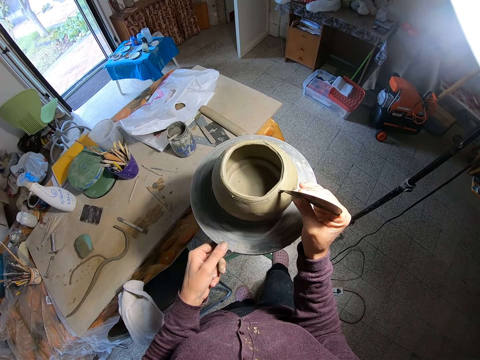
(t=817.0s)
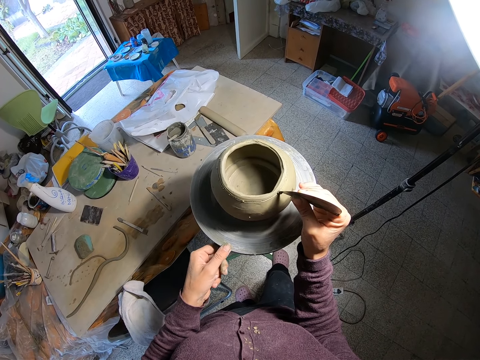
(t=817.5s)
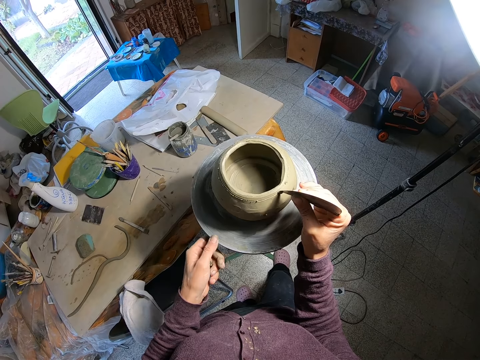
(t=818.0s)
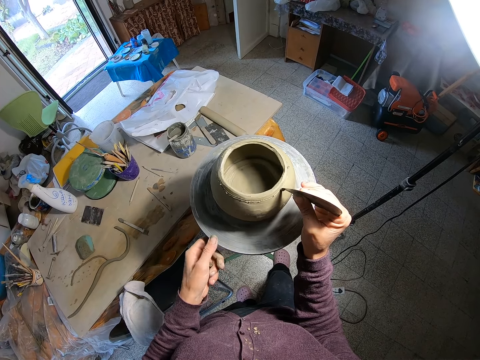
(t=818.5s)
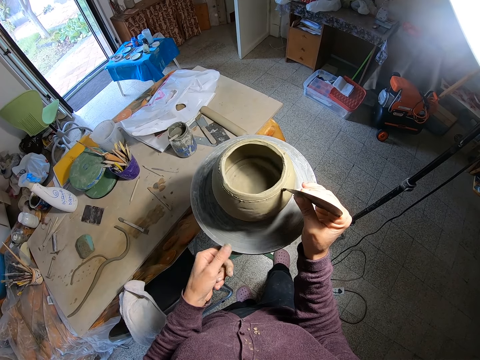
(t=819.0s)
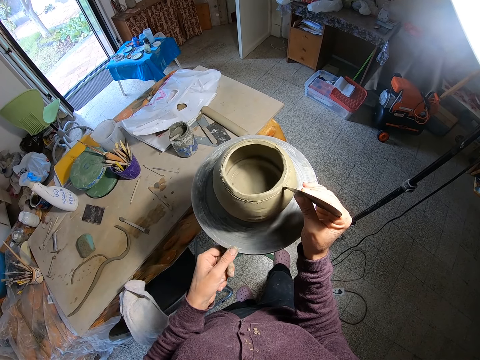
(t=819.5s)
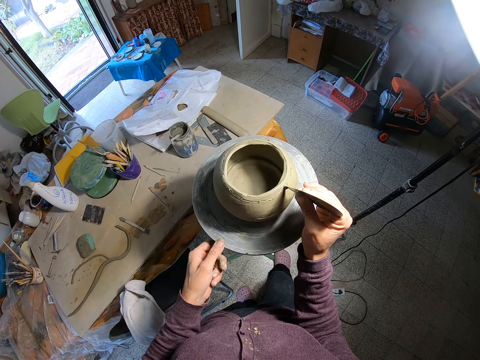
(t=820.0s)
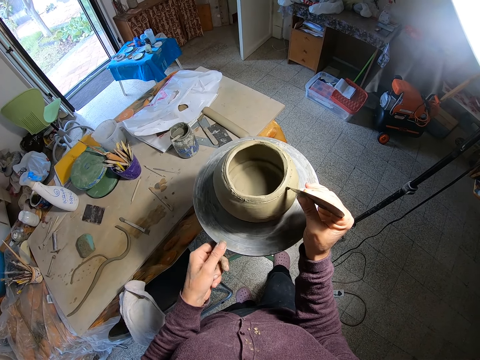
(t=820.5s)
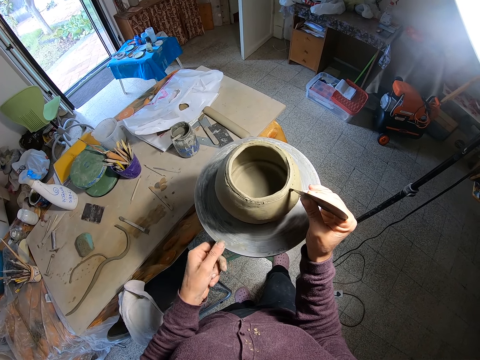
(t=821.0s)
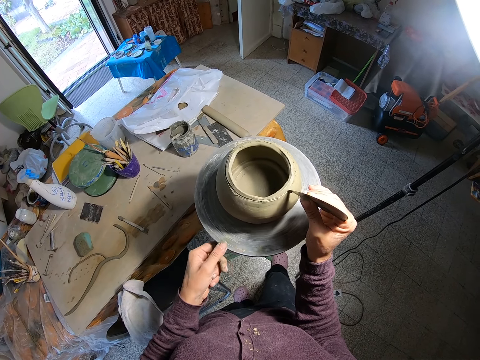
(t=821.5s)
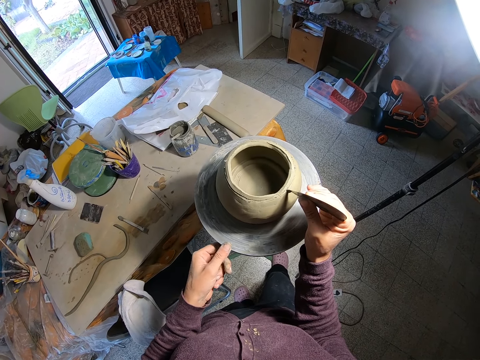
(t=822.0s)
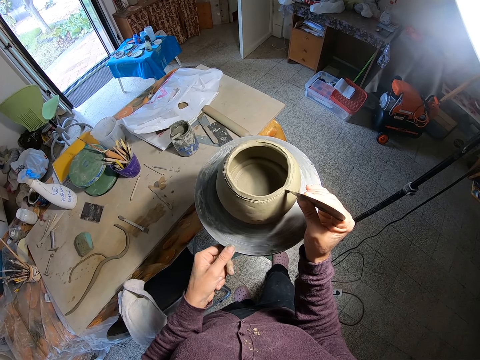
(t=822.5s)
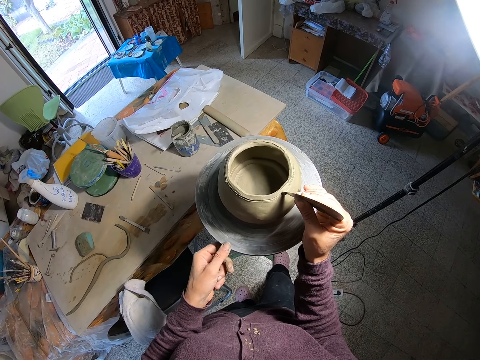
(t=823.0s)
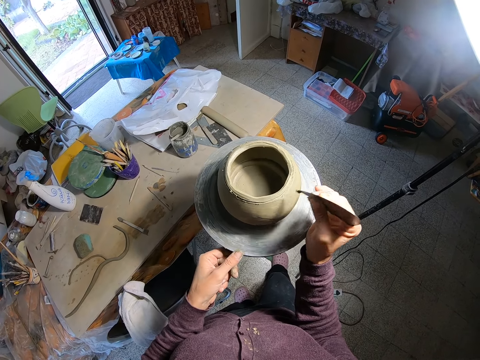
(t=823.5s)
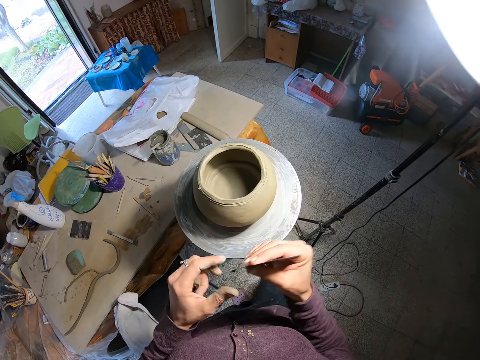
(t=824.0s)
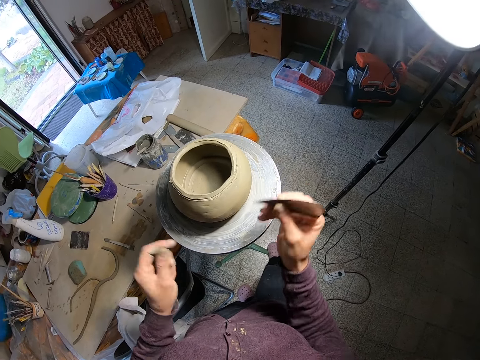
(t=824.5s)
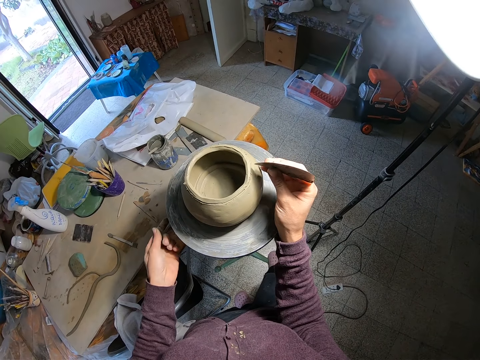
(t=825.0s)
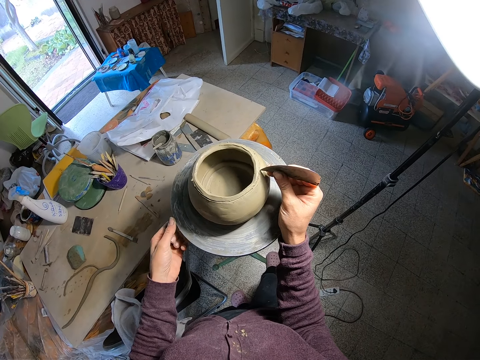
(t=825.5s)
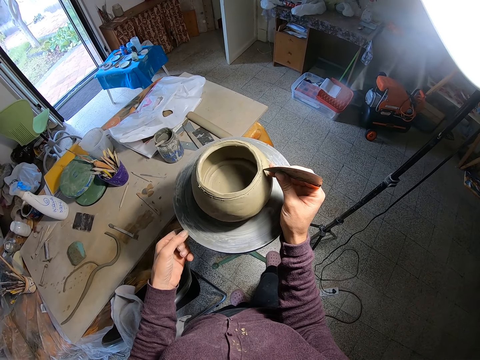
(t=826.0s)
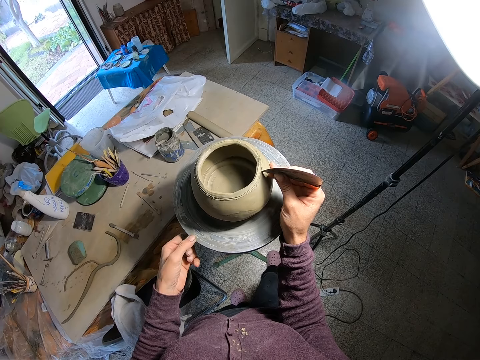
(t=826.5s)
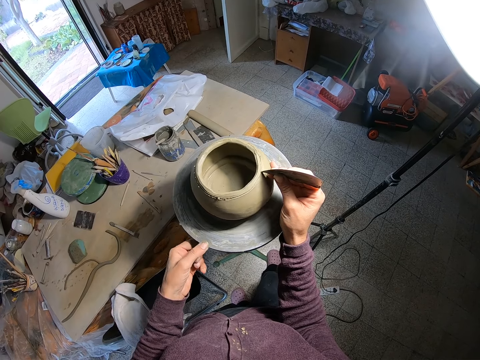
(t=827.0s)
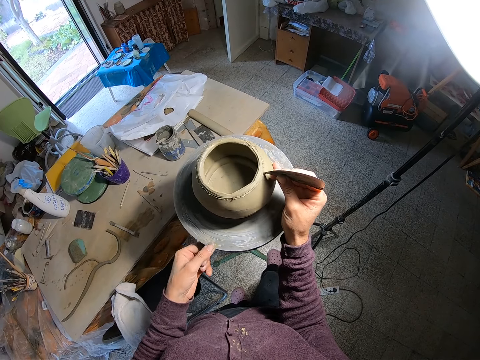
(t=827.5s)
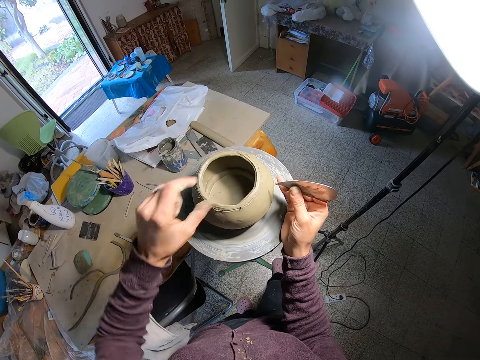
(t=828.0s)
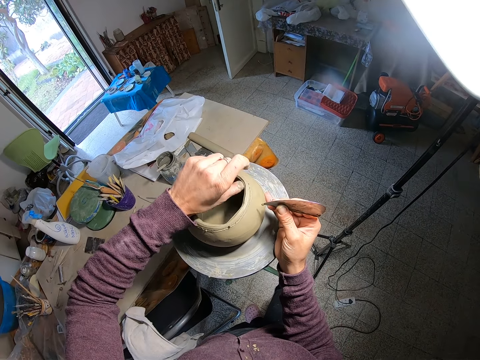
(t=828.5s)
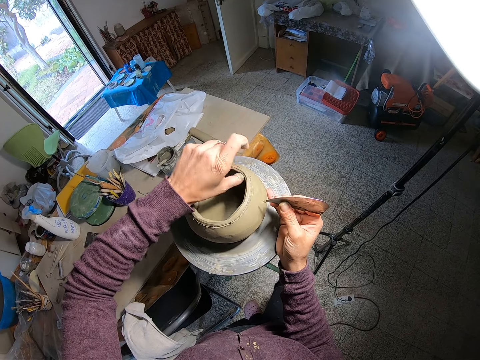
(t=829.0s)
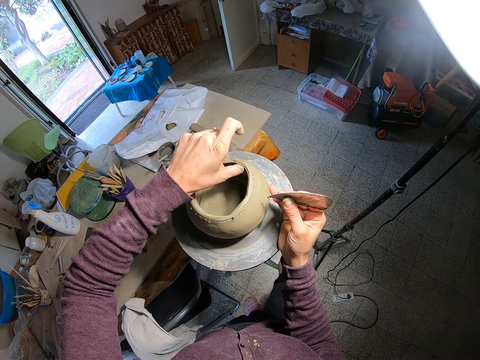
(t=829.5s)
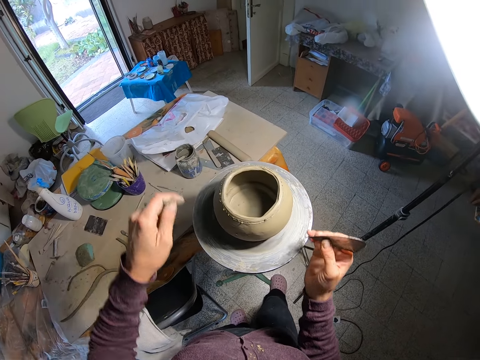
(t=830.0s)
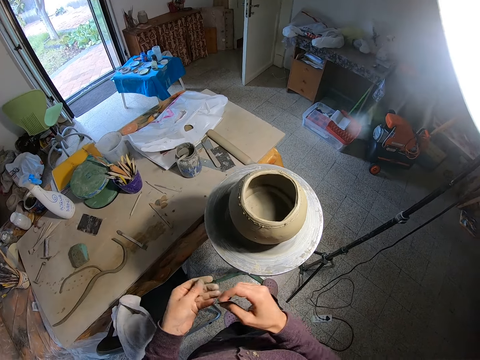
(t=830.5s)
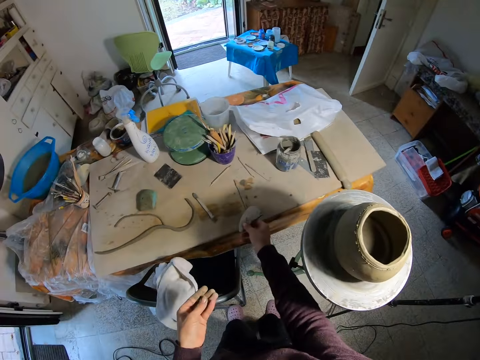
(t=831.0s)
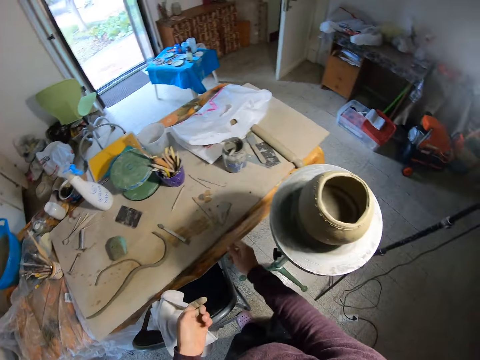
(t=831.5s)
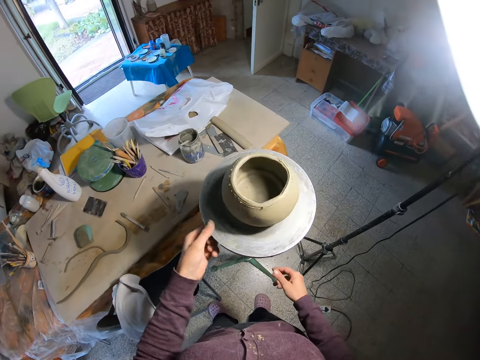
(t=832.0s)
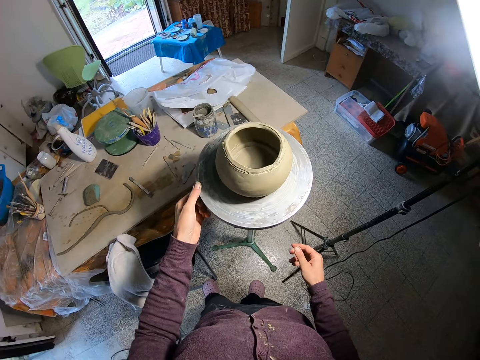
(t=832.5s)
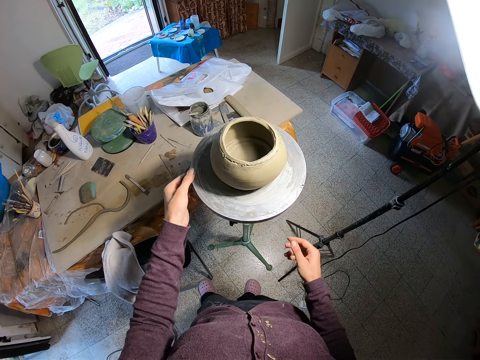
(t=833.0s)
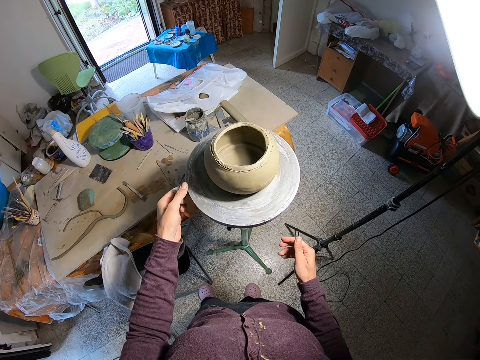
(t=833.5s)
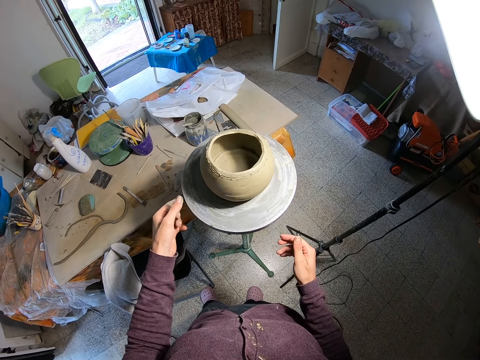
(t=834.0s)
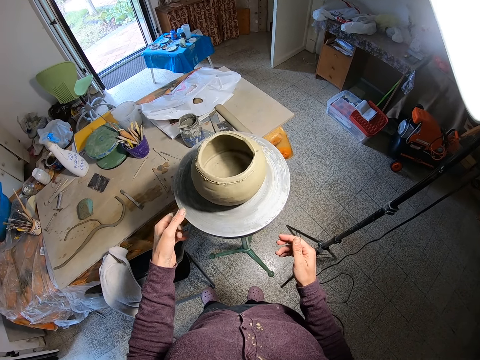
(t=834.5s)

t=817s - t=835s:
The camera wearer removes clay from the sandpaper with her left hand. She incises on the wet clay pot on the throwing wheel with the spatula in her right hand. She rolls the throwing wheel with her left hand. She molds the pot. She blends the wet clay pot from inside with her left hand. She stares at the pot. She drops the spatula in her right hand on a table. She rolls the throwing wheel with her left hand. She inspects the pot.

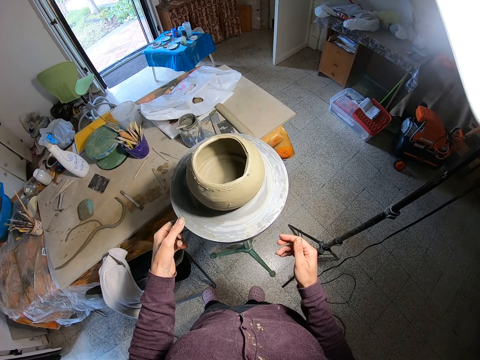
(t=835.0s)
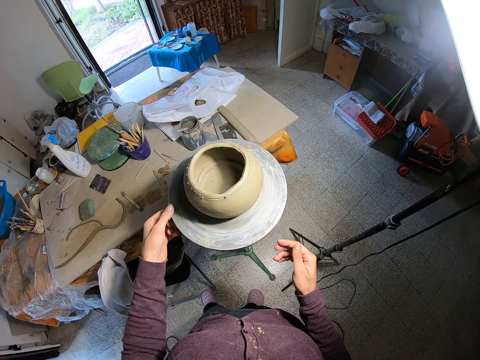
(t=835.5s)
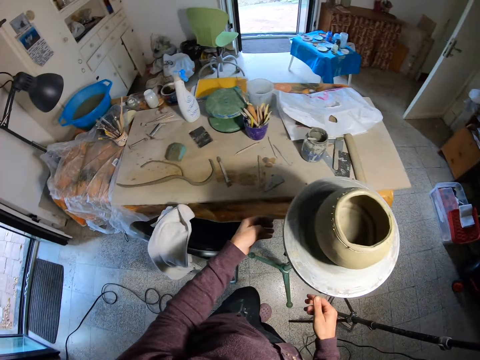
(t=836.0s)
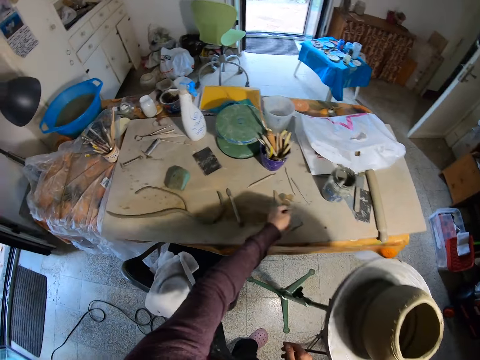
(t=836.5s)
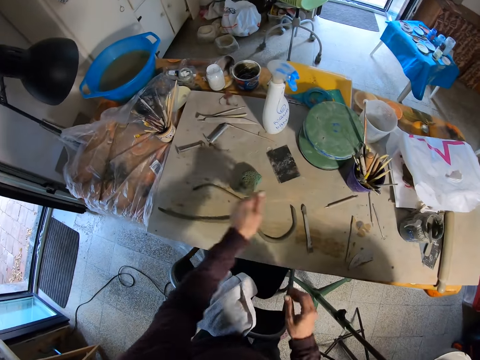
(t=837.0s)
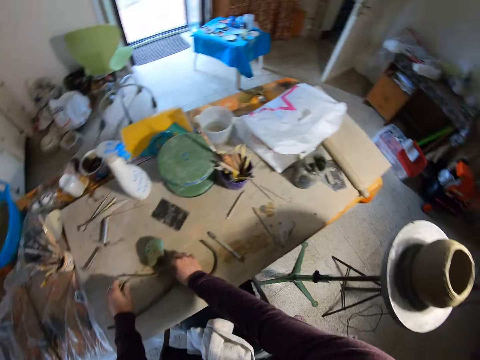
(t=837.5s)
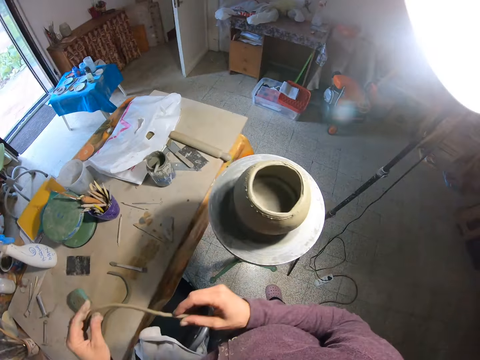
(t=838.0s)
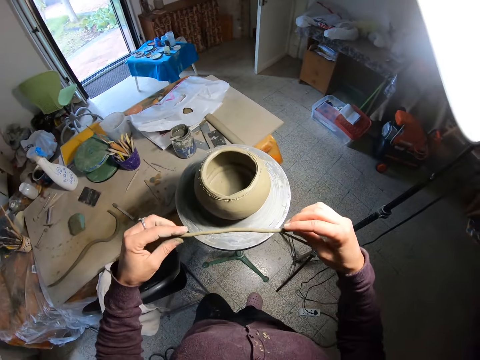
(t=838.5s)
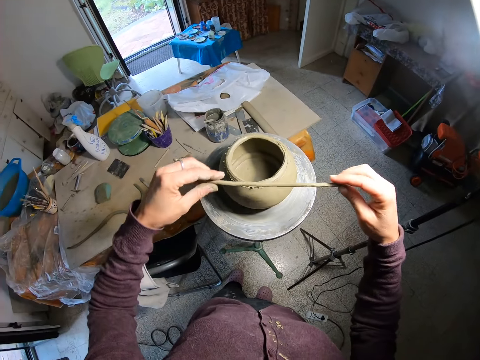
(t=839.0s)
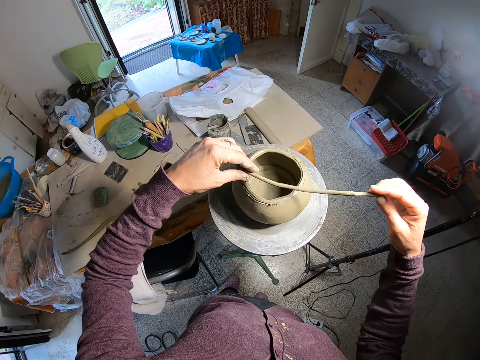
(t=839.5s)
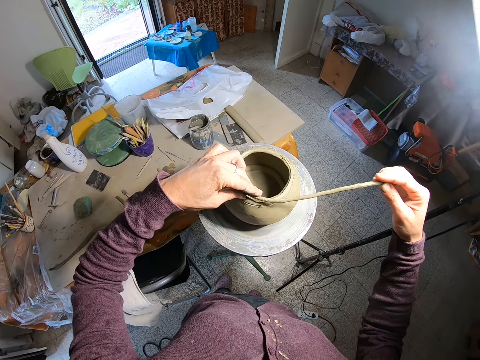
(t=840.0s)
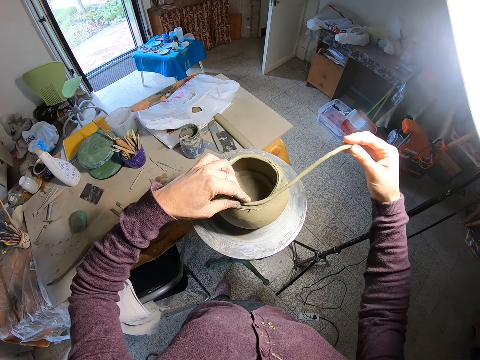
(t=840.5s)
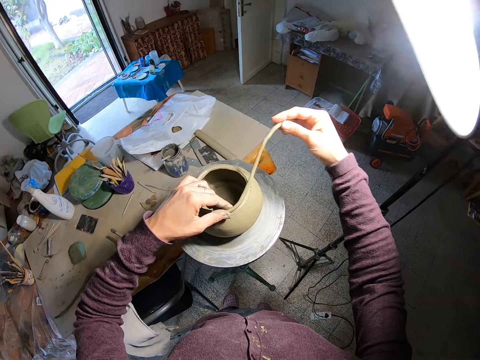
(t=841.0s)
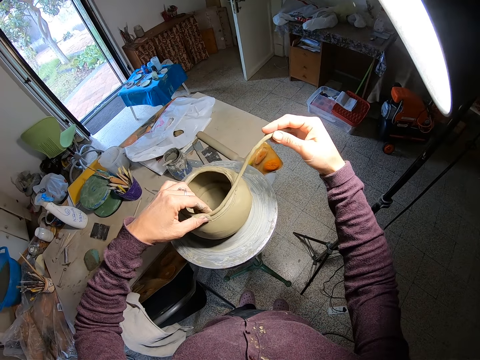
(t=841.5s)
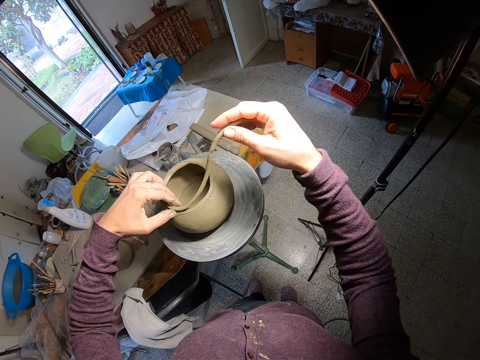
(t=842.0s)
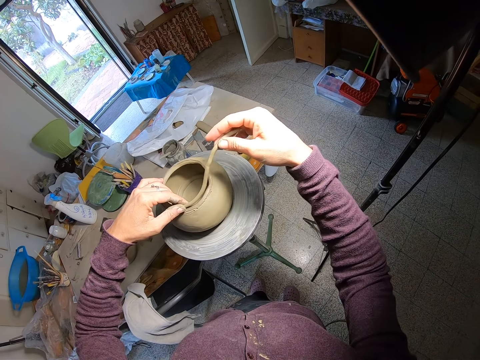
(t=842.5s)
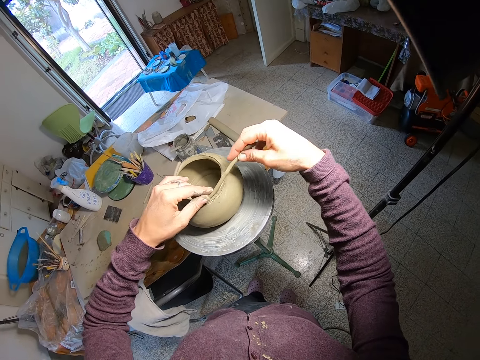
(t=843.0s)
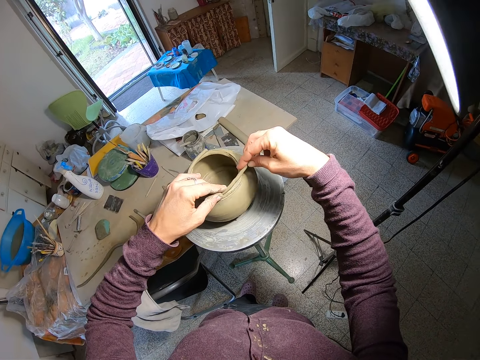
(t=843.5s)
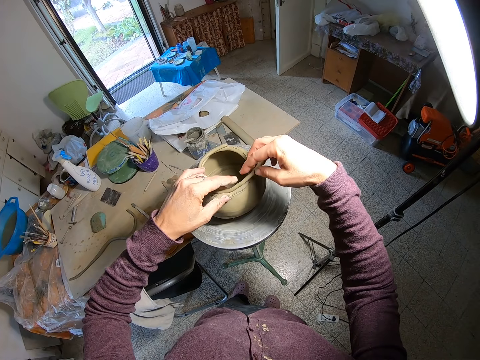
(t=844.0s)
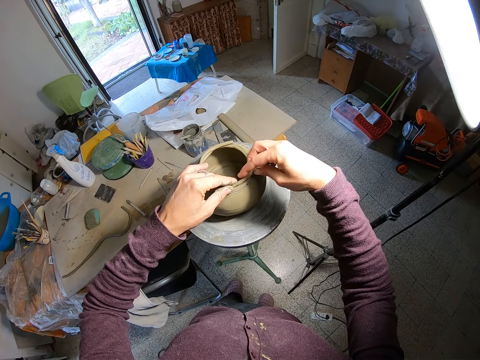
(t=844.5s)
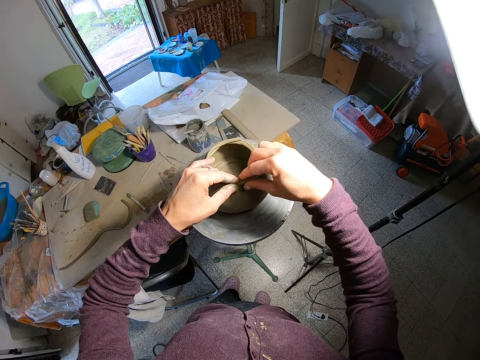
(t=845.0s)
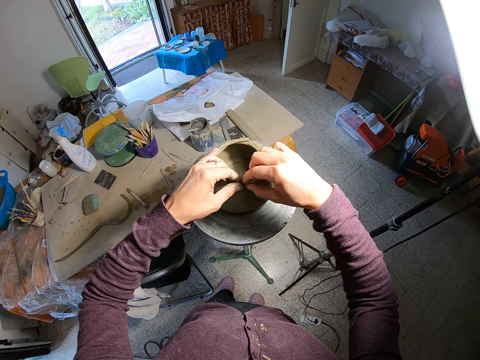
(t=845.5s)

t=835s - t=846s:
The camera wearer throws a clay lump in her left hand on the table. She picks a clay coil from the table with both hands. She molds a pot. She adds the clay coil in both hands to the top of the wet clay pot on the throwing wheel.
